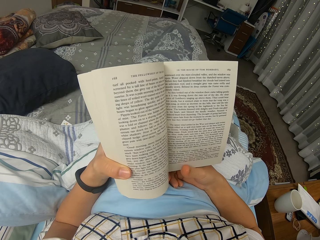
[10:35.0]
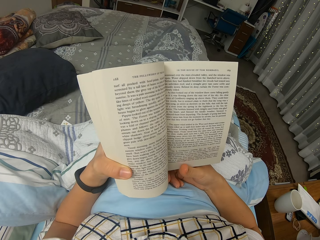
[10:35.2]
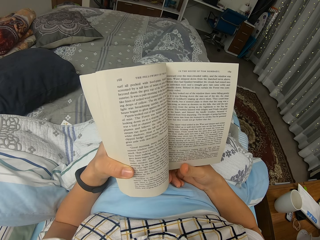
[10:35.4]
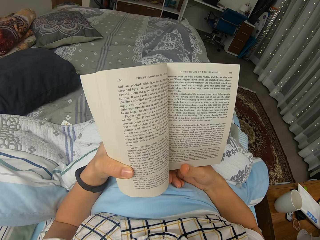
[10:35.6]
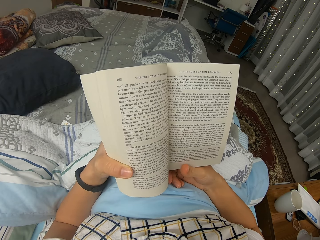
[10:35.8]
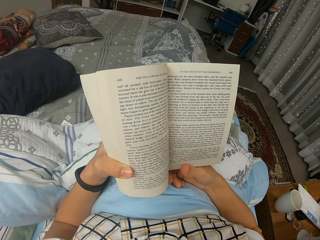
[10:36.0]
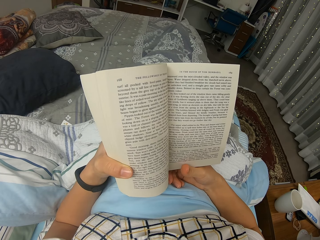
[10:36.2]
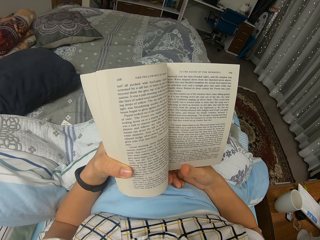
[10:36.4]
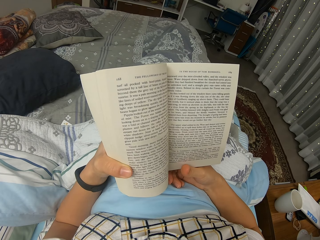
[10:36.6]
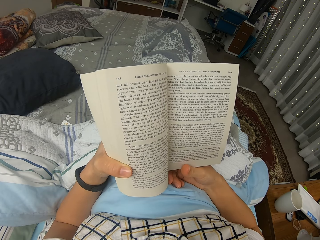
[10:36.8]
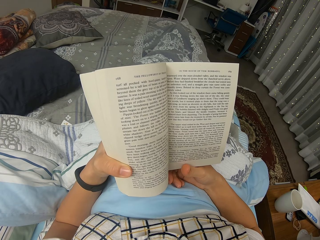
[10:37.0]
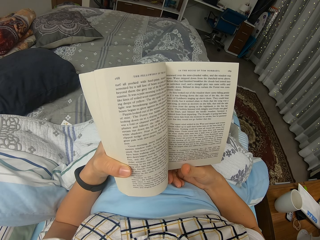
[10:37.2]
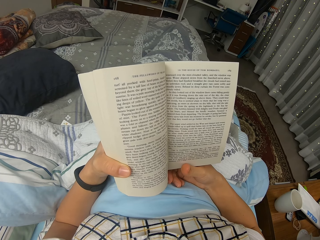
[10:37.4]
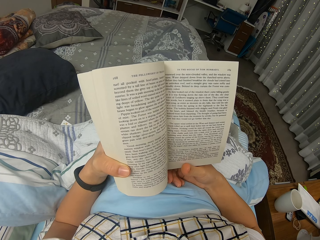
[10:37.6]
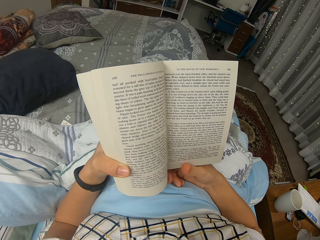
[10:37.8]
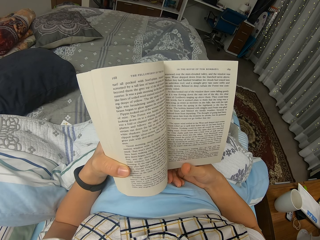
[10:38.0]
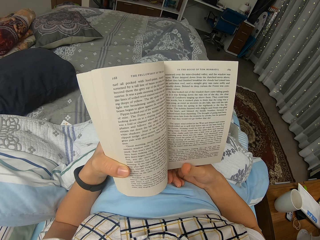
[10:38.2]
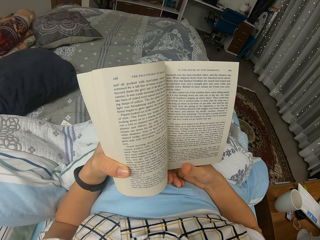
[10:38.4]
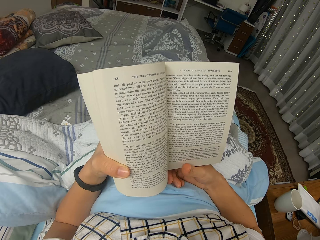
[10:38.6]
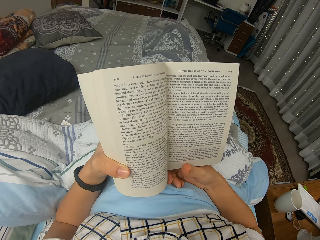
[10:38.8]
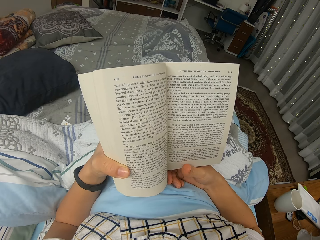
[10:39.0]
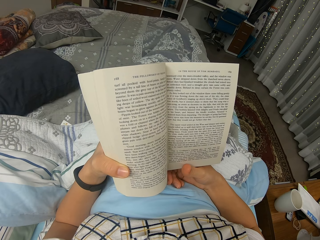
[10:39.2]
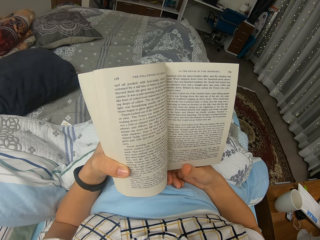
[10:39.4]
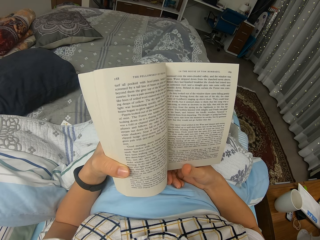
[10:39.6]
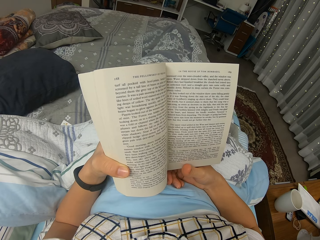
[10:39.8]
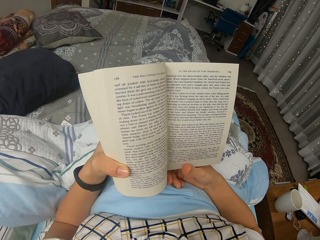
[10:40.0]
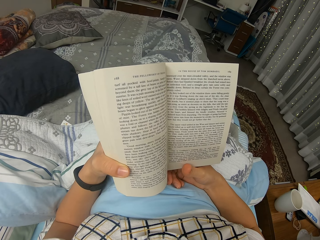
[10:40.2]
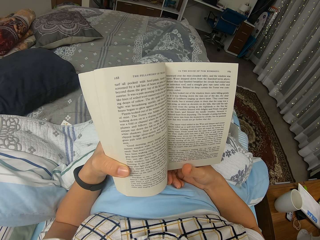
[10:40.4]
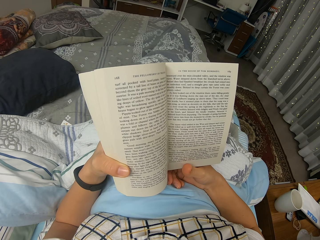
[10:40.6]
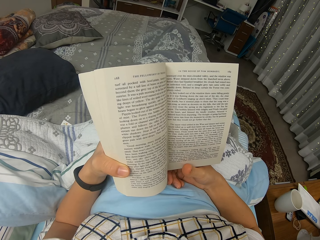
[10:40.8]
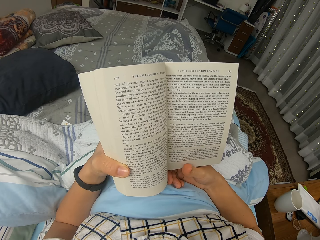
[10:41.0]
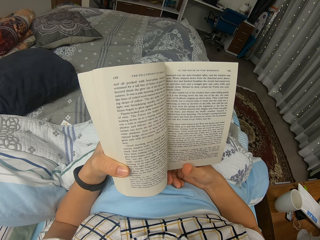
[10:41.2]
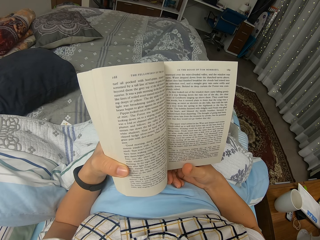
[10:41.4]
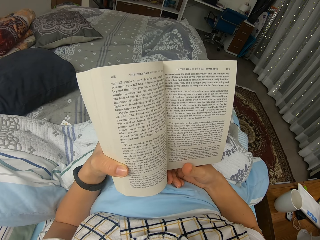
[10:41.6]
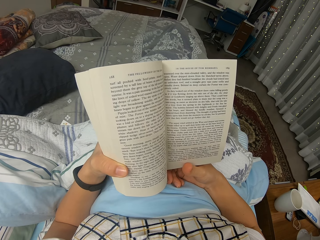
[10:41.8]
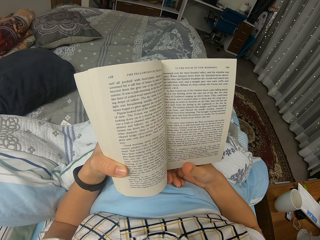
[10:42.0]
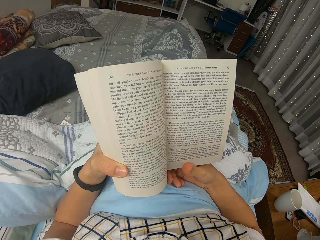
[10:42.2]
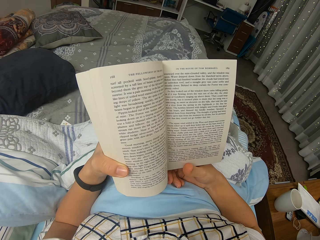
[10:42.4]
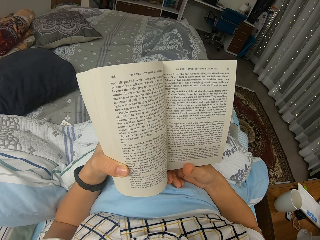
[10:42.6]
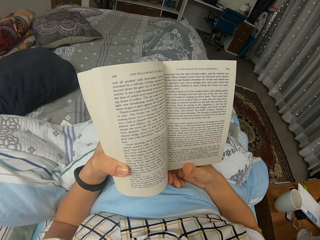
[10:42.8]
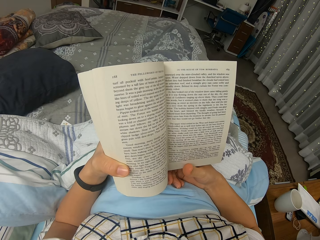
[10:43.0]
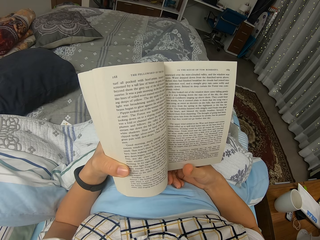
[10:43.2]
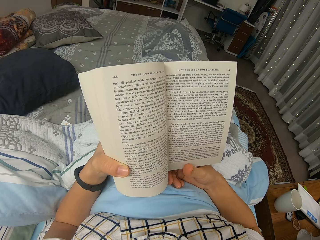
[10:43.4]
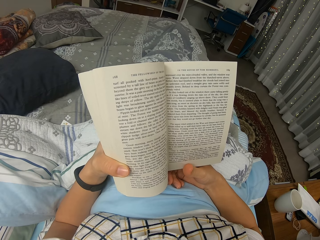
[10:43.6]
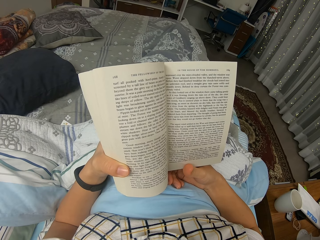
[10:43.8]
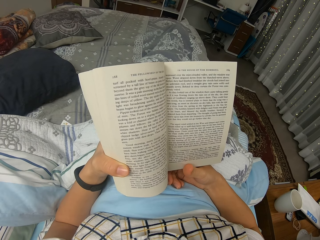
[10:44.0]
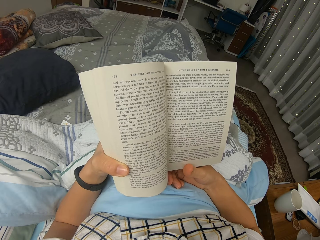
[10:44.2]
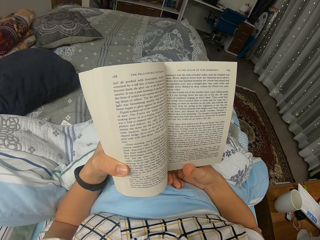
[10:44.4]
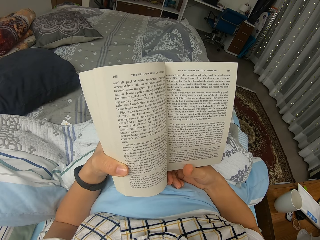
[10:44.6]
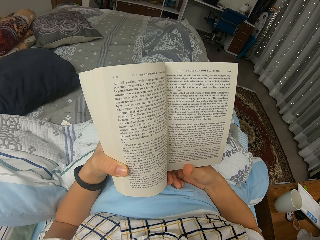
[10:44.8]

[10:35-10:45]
The camera wearer reads through the novel.

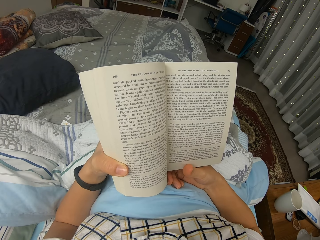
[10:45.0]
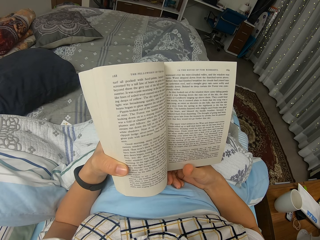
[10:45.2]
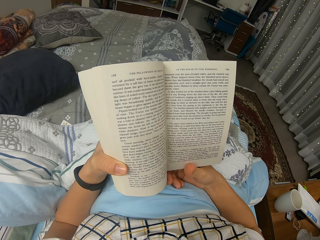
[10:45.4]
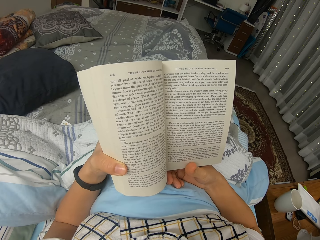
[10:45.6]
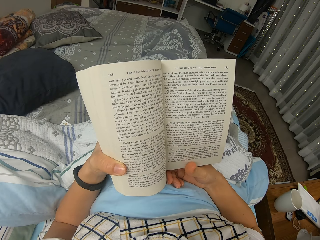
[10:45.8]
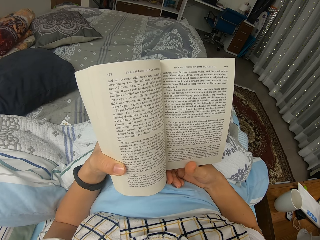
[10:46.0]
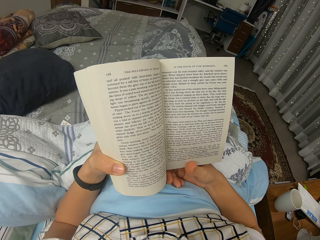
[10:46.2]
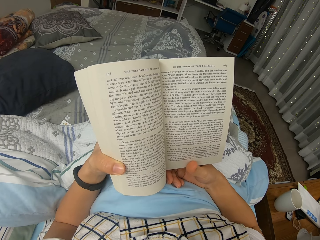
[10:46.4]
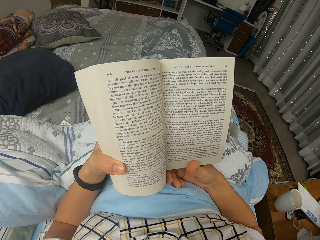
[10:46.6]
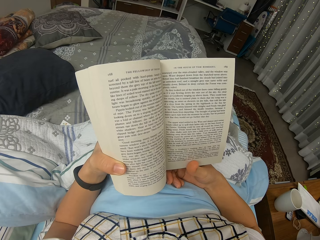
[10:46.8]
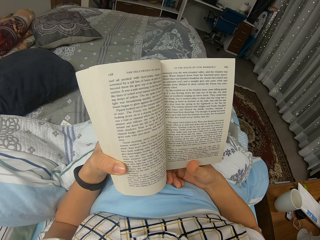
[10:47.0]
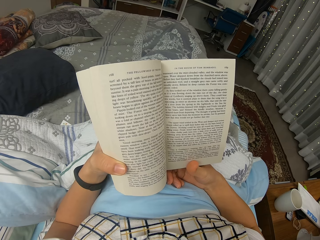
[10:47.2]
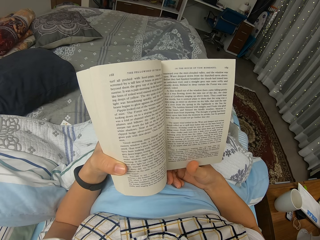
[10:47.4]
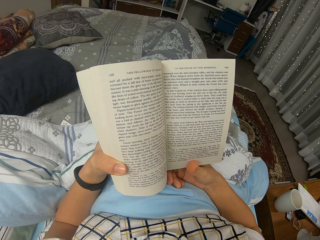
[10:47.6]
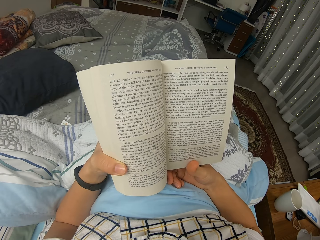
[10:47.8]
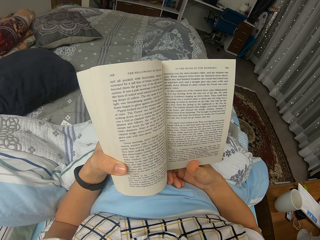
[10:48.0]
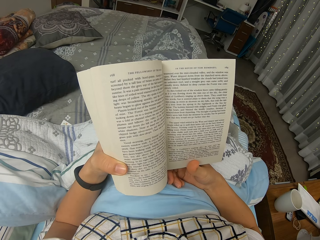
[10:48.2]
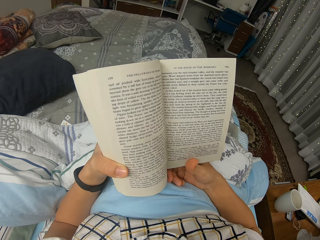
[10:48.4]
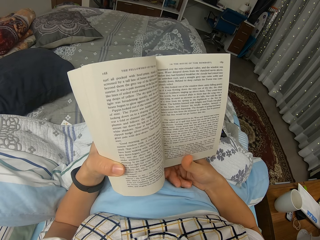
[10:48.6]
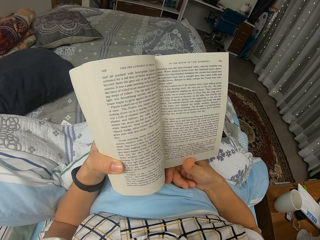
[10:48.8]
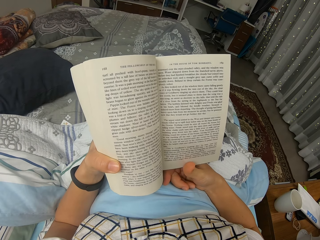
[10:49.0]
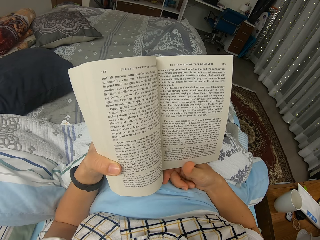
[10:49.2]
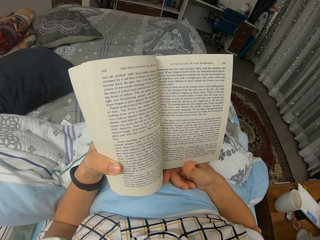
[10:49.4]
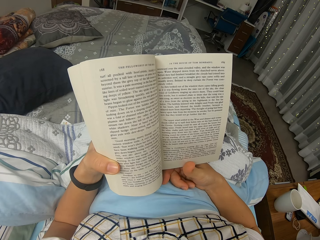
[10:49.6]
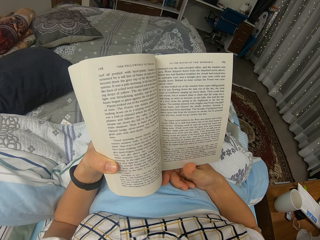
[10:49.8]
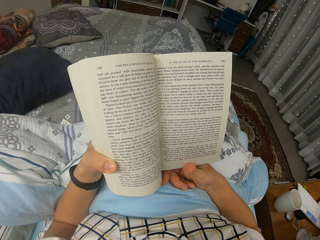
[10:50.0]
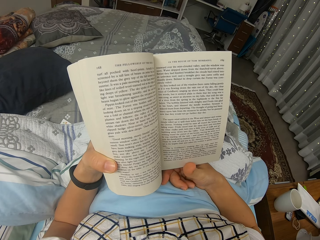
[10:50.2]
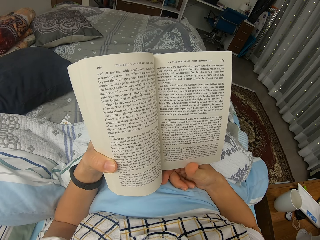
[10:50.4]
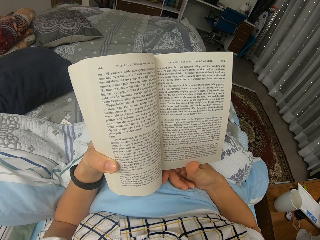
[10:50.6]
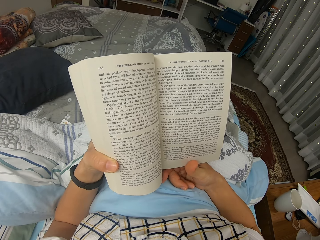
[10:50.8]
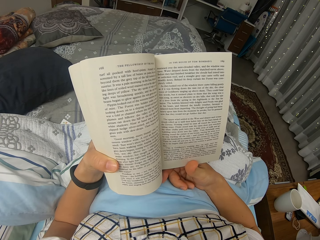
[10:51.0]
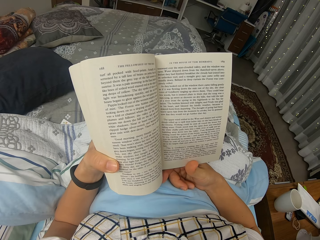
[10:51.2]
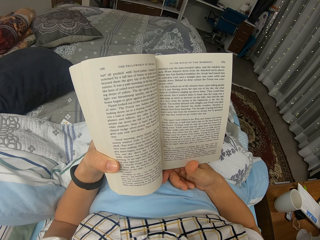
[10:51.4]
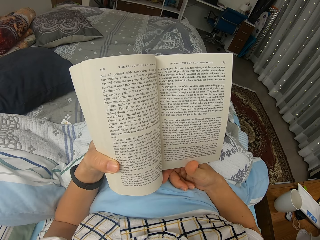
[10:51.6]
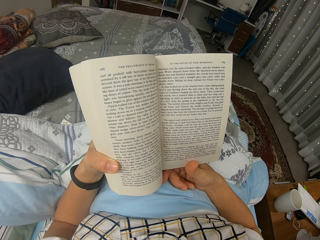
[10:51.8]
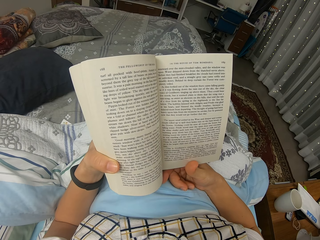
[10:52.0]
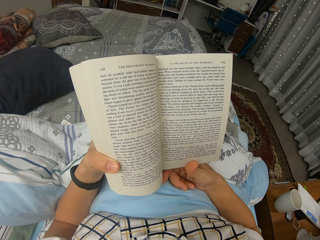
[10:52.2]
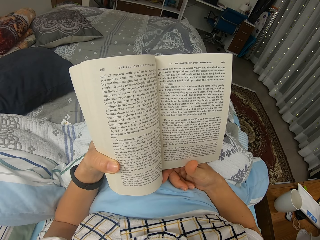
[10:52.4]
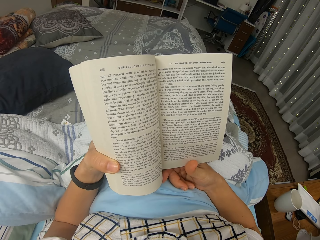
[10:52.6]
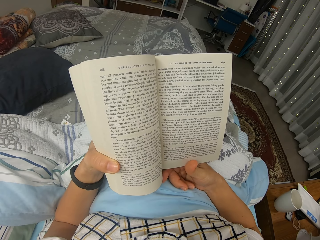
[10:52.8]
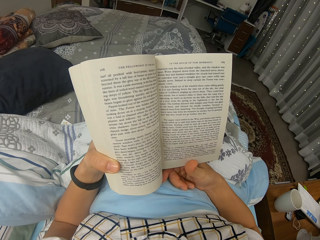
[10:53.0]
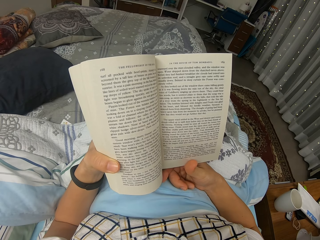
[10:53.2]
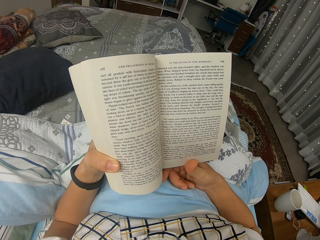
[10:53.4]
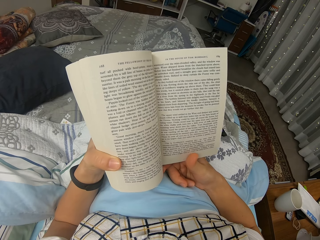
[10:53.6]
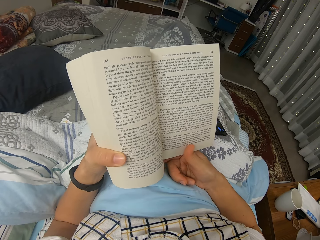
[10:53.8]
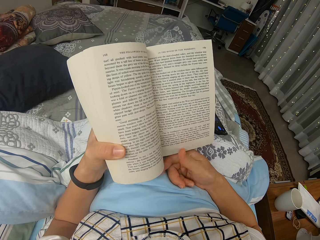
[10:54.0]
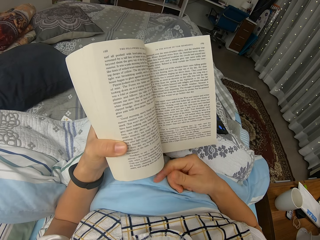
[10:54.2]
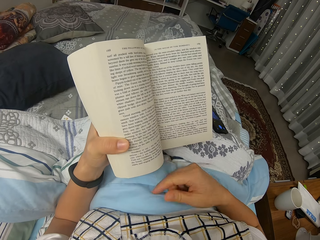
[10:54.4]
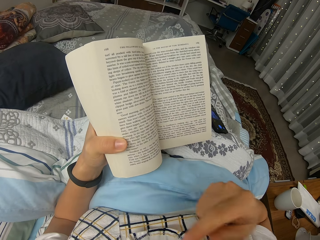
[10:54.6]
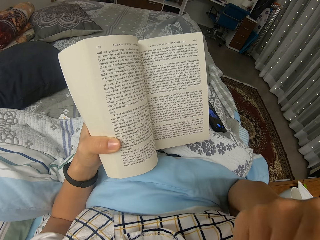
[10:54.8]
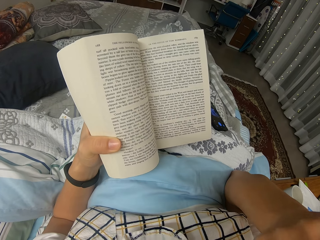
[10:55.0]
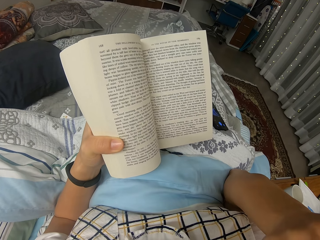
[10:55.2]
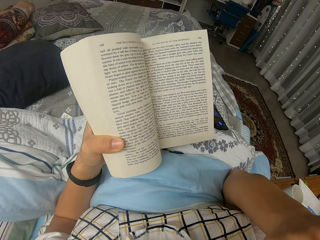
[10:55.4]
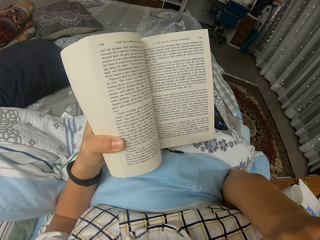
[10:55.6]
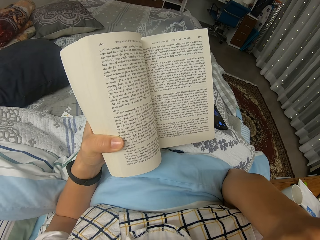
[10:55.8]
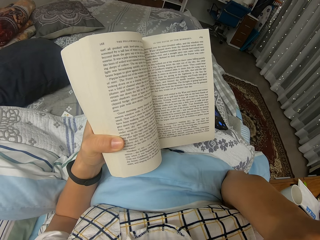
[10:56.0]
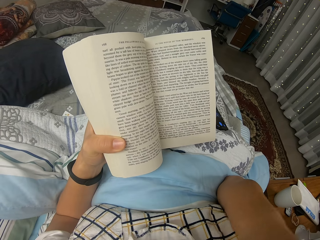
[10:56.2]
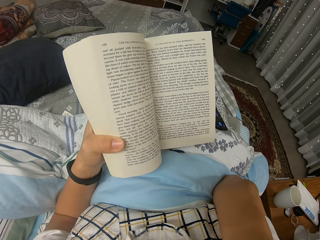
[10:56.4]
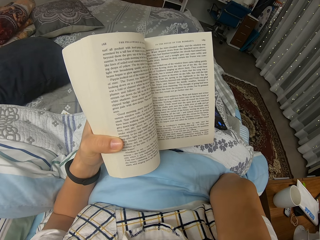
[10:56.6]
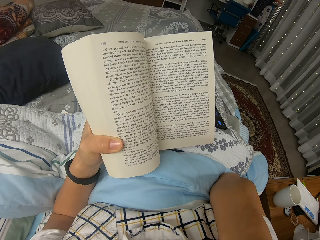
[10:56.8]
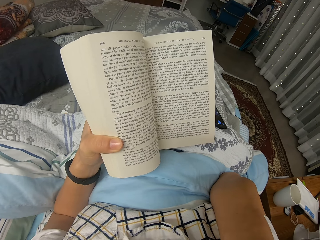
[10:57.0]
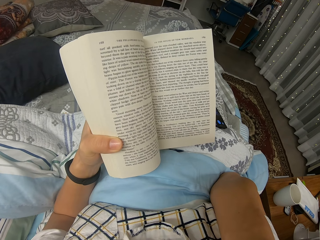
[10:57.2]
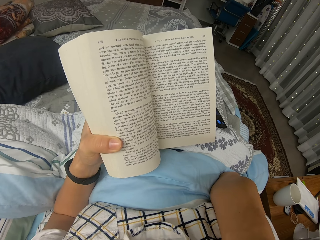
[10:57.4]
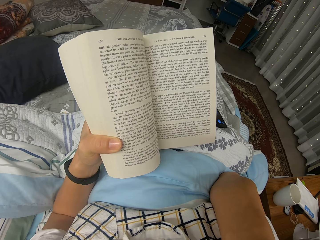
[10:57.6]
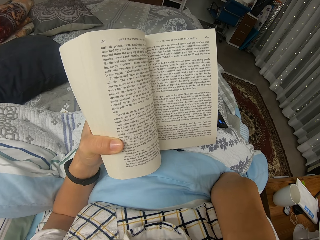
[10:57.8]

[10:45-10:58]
The camera wearer reads through the novel. They move their right fingers a little. They move the book. They read through the novel. They withdraw their right hand from the novel. They lift their hand.
